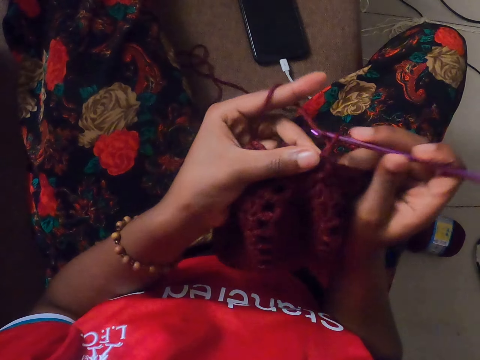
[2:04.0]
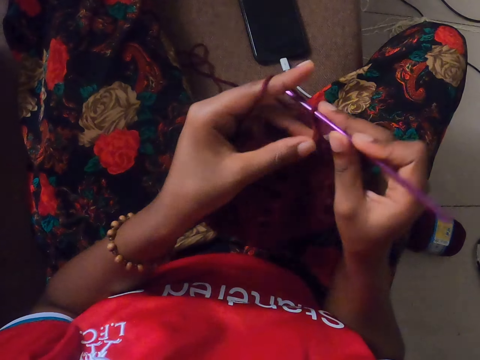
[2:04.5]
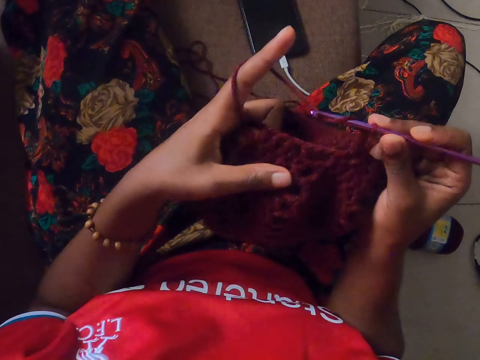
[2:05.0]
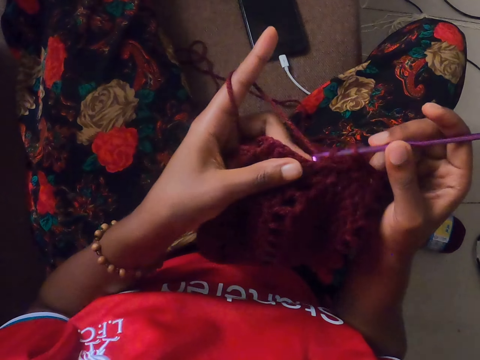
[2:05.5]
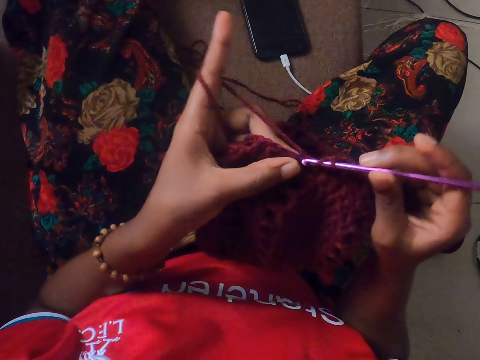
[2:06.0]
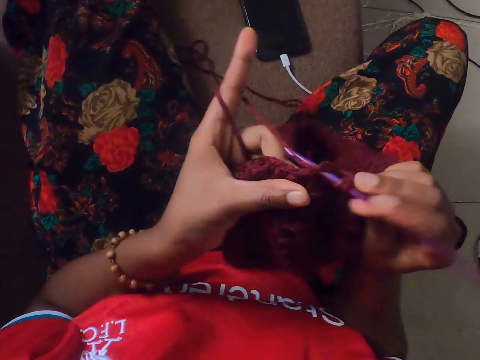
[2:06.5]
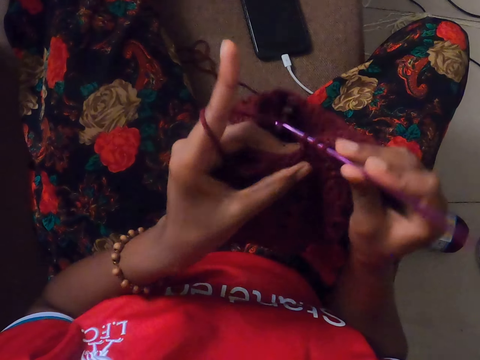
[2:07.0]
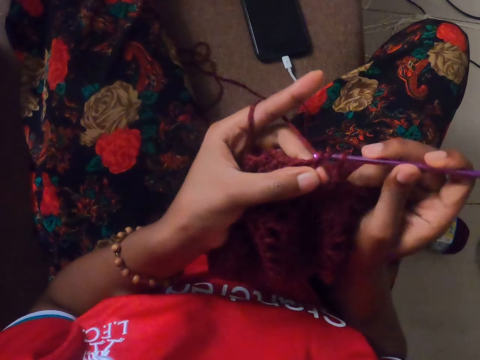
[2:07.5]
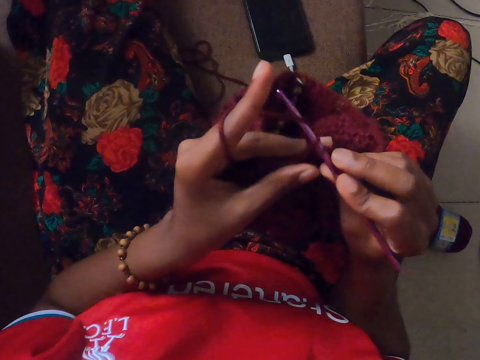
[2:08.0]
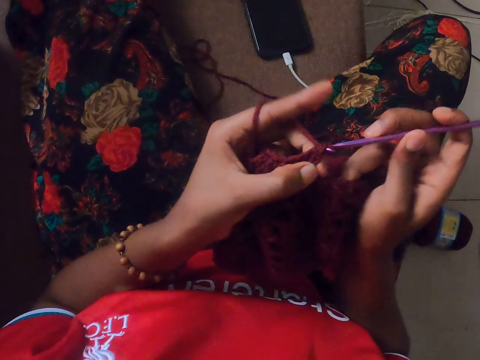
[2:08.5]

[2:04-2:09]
The camera wearer melds a mavin with an aluminium crochet knitting needle.
